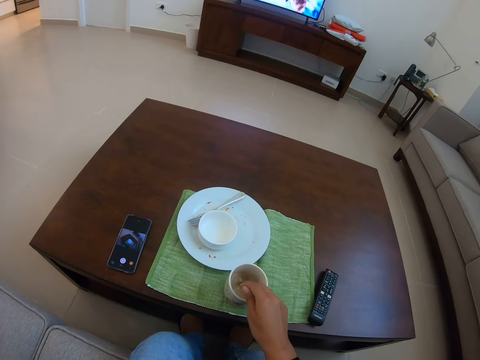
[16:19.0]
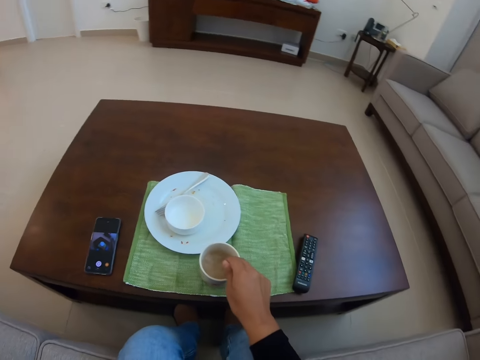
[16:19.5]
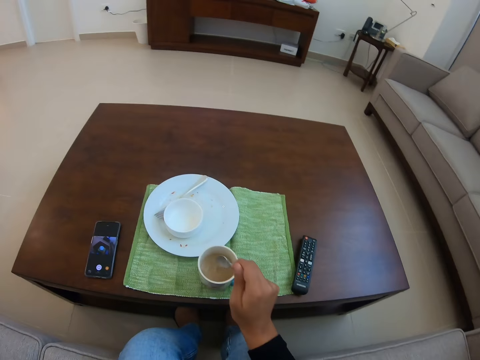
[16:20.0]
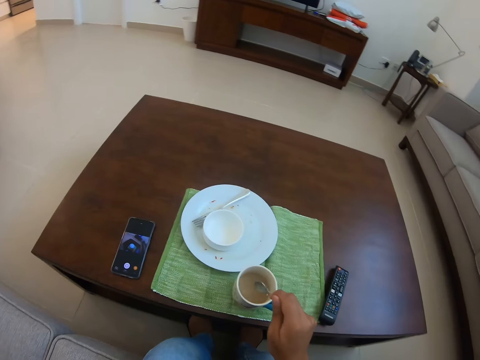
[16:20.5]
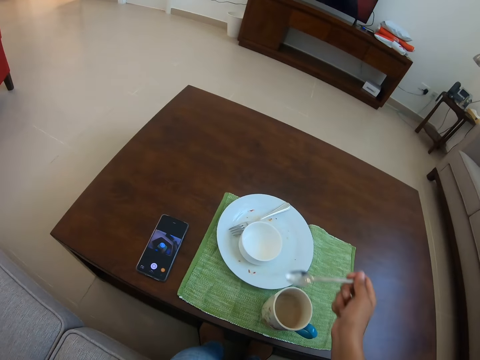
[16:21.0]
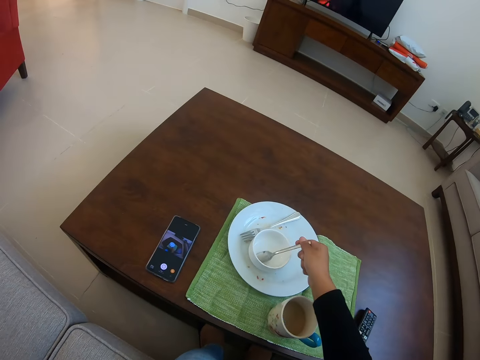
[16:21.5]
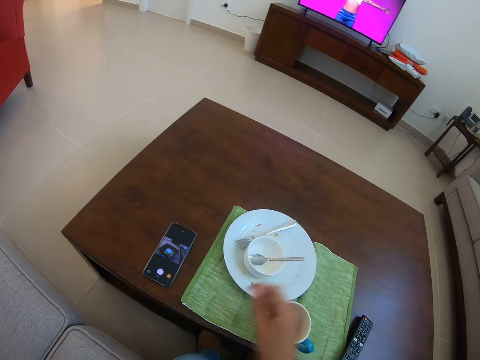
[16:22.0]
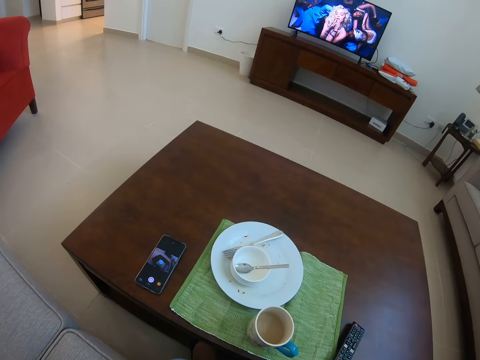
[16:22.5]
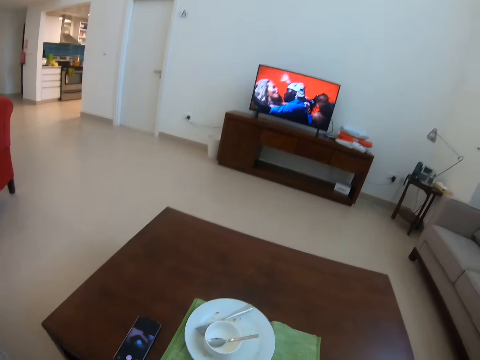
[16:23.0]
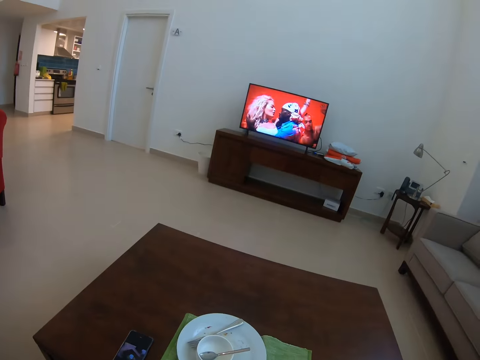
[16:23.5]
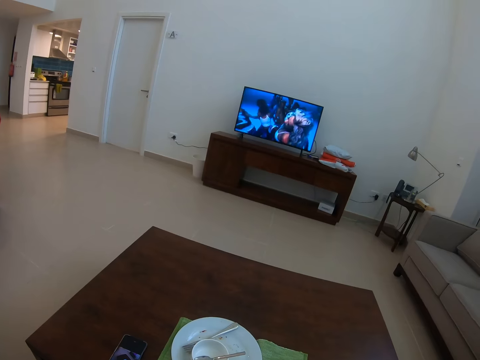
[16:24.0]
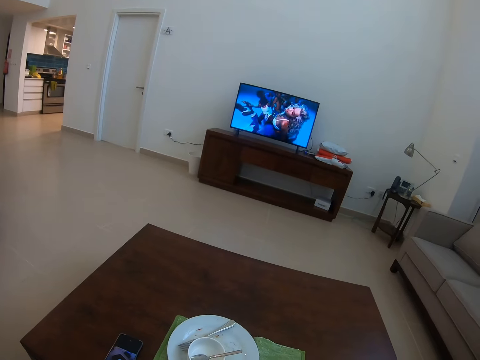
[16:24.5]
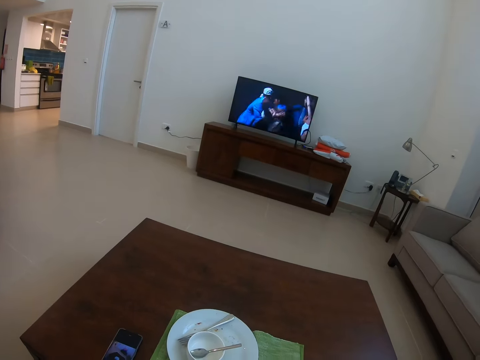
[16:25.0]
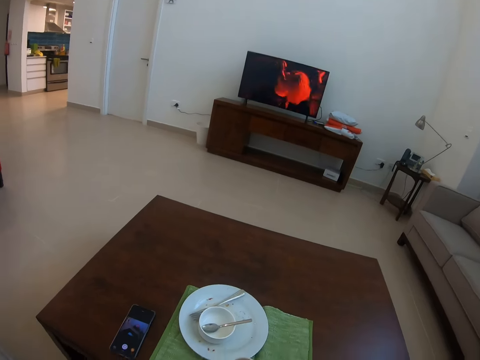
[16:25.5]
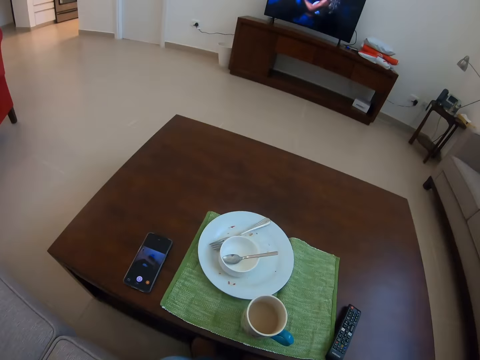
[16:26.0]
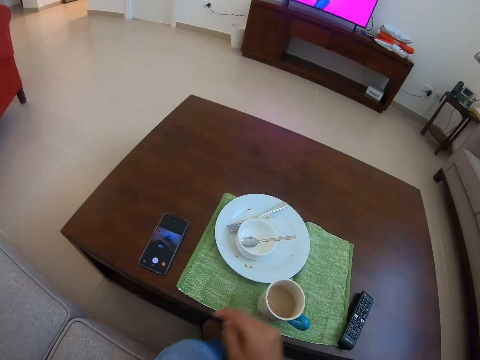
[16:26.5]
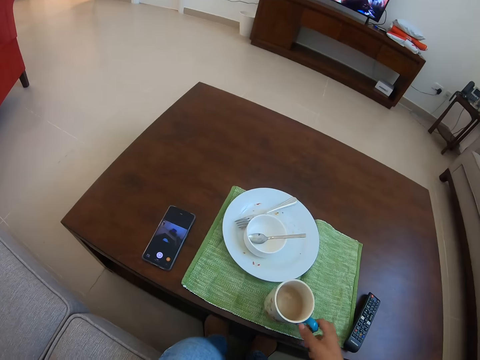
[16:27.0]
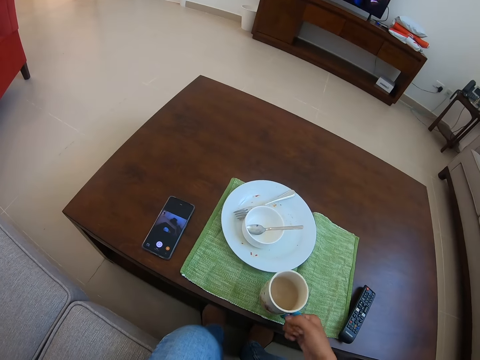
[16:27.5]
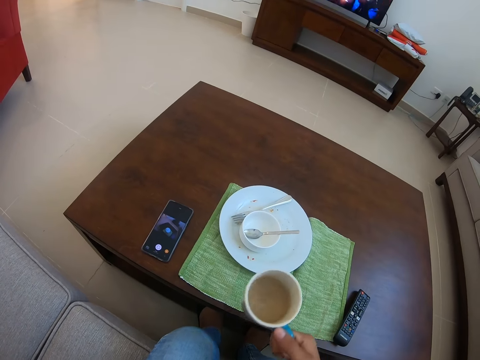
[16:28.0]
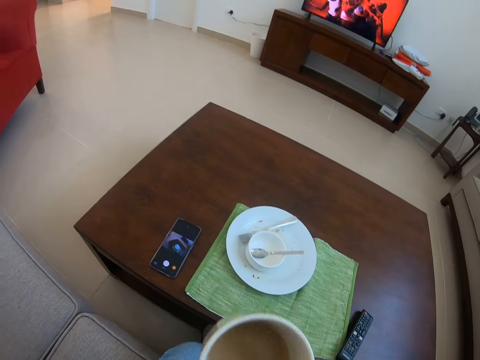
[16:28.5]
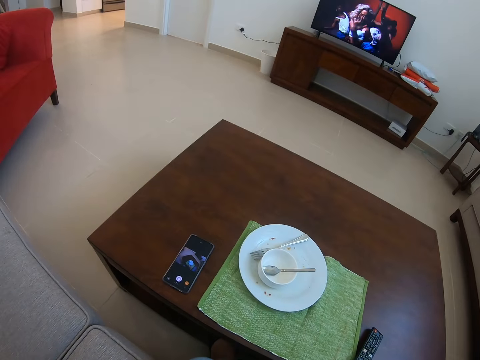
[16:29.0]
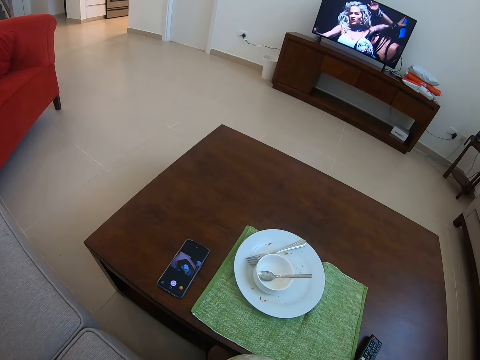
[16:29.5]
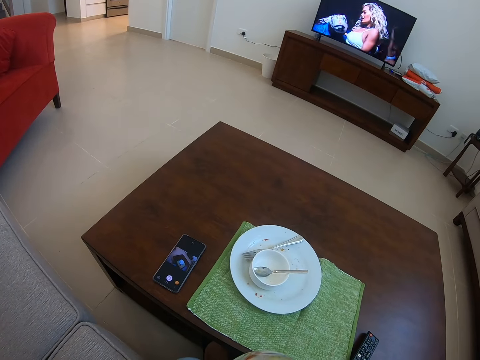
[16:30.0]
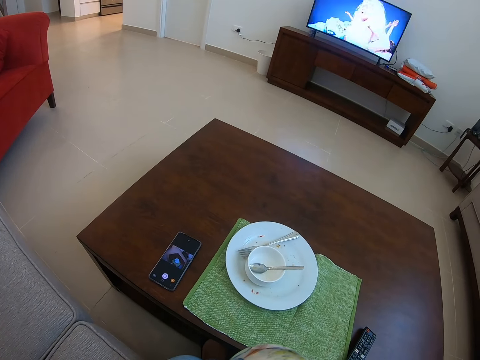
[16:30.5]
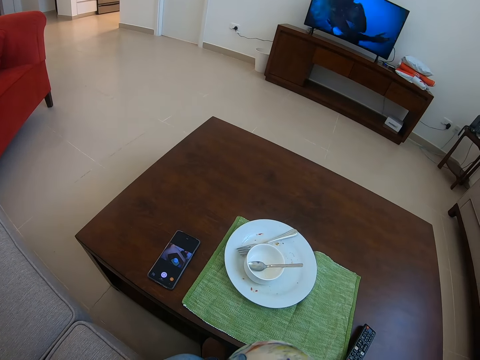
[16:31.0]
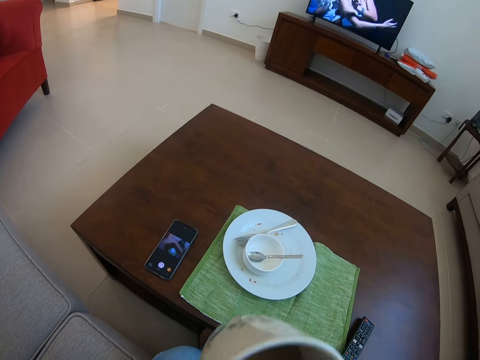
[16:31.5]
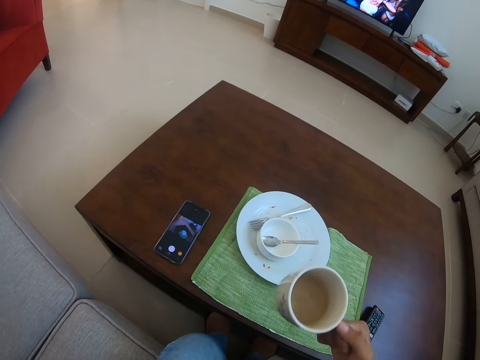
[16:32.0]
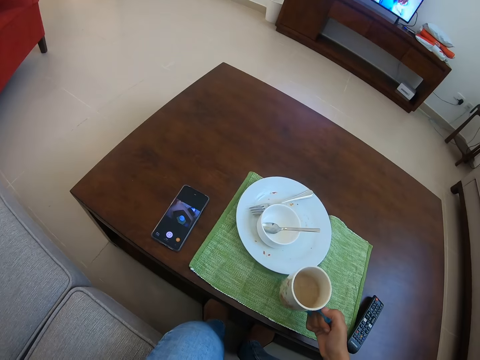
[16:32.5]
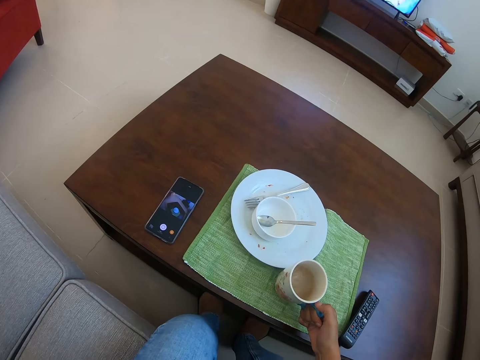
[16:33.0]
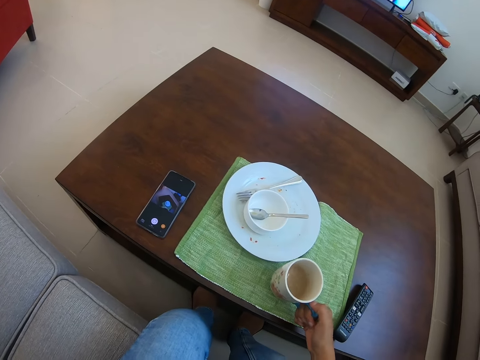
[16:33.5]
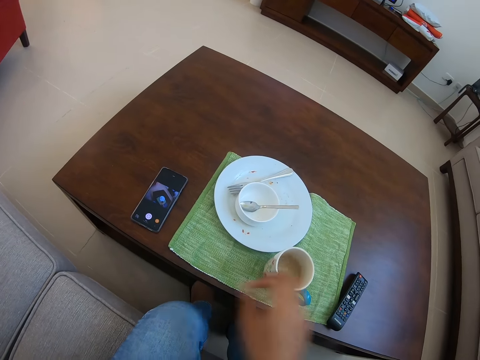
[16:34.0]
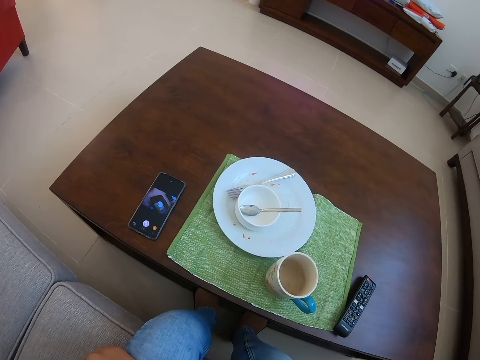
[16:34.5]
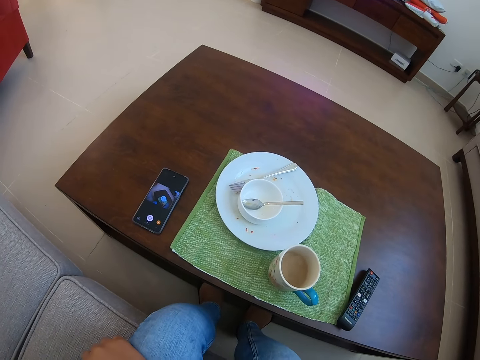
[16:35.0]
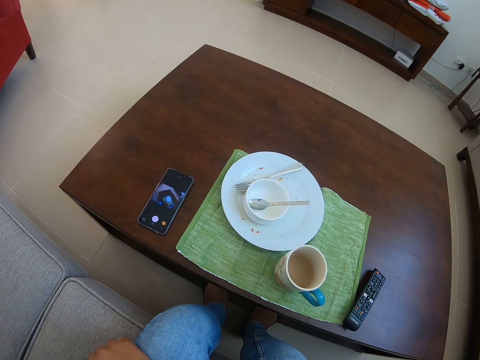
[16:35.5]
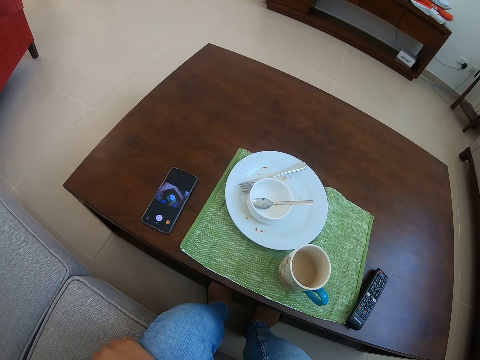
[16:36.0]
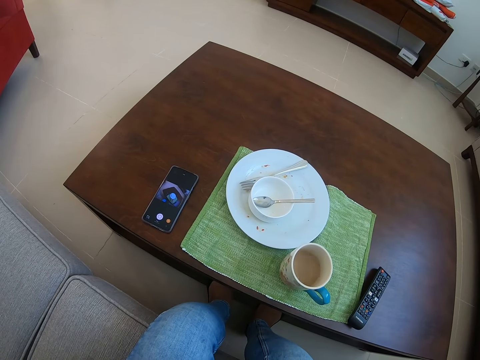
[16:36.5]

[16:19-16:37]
The camera wearer stirs the tea. They put the spoon in the bowl. They watch television. They pick up a cup of tea. They drink the tea. They place the cup of tea on the table.

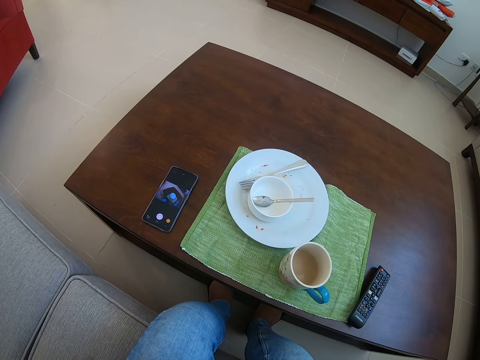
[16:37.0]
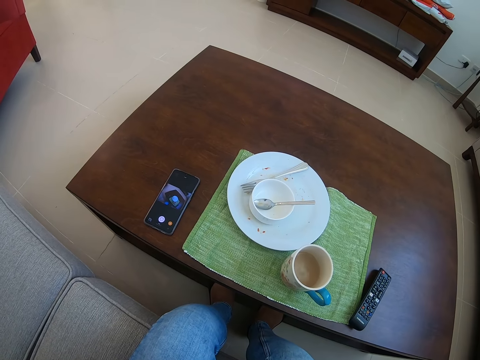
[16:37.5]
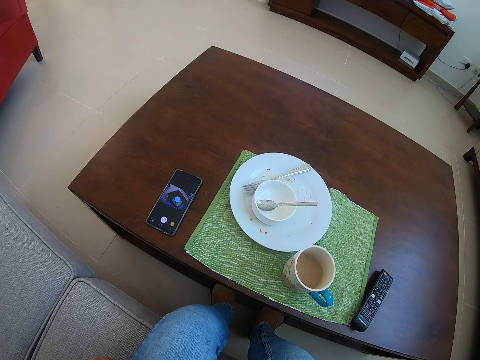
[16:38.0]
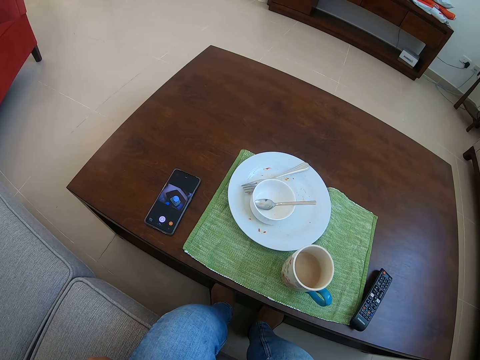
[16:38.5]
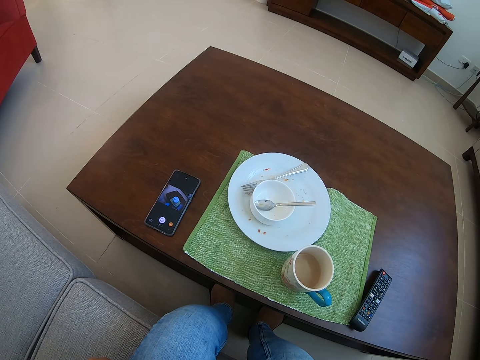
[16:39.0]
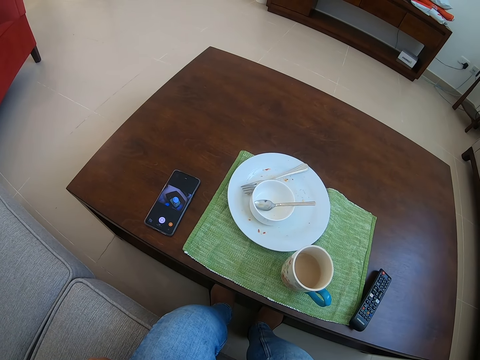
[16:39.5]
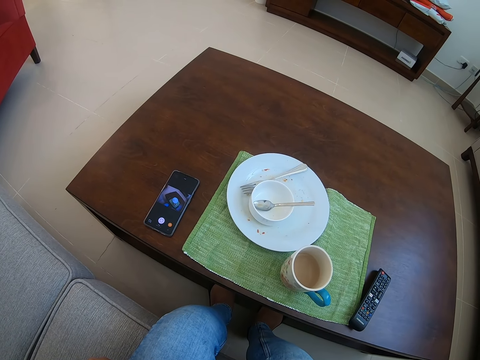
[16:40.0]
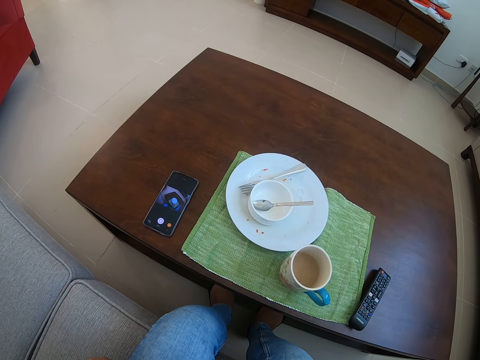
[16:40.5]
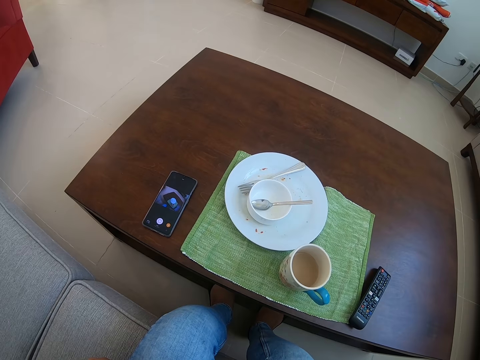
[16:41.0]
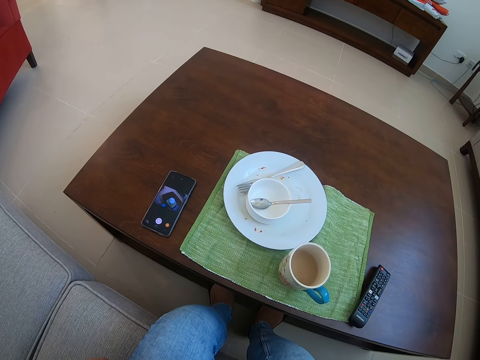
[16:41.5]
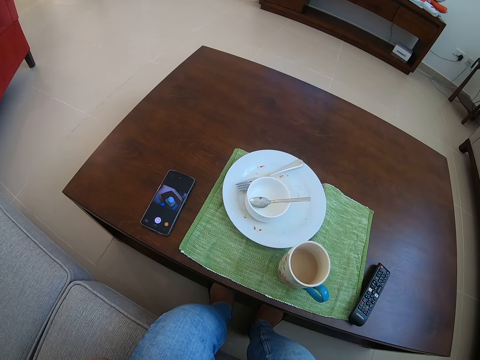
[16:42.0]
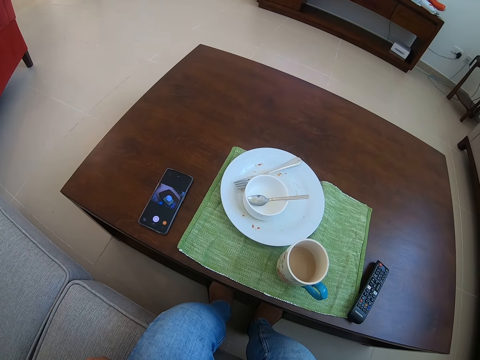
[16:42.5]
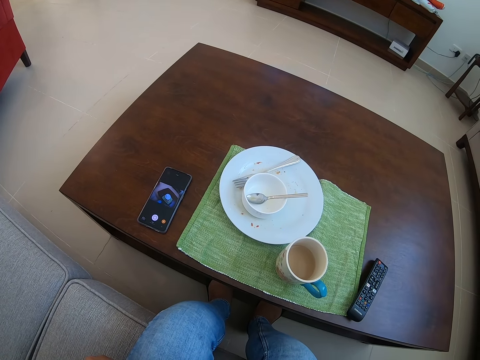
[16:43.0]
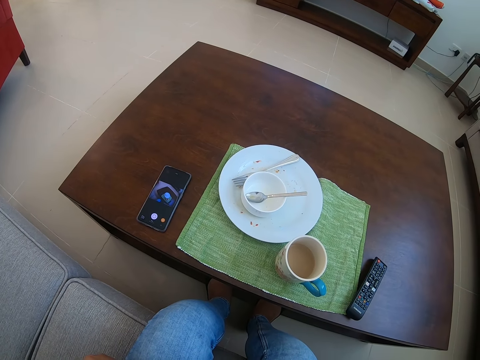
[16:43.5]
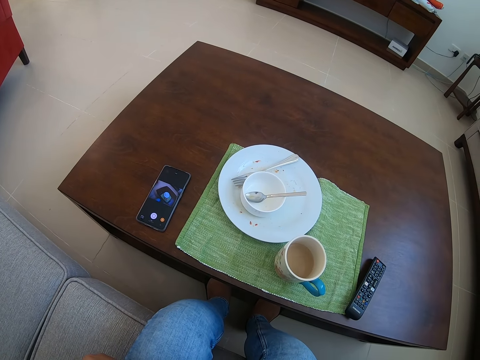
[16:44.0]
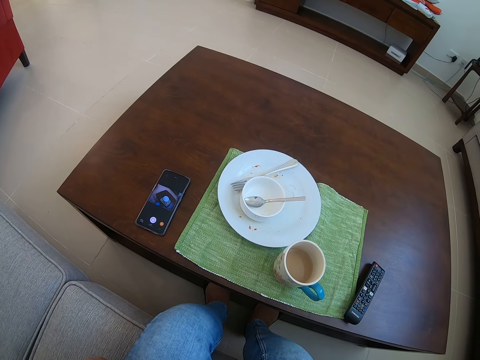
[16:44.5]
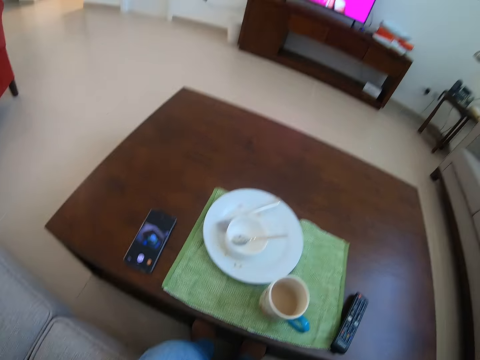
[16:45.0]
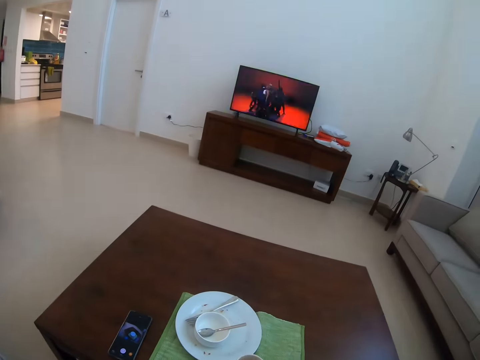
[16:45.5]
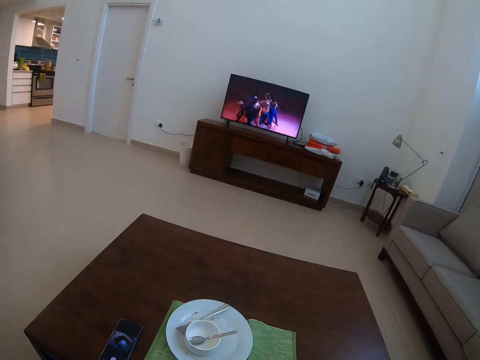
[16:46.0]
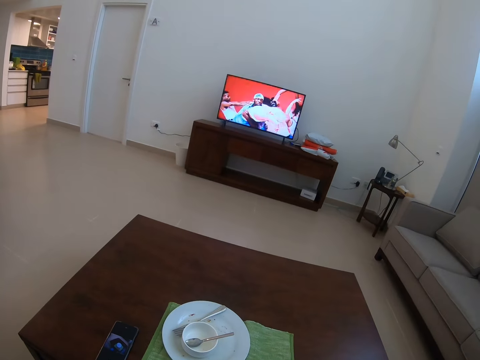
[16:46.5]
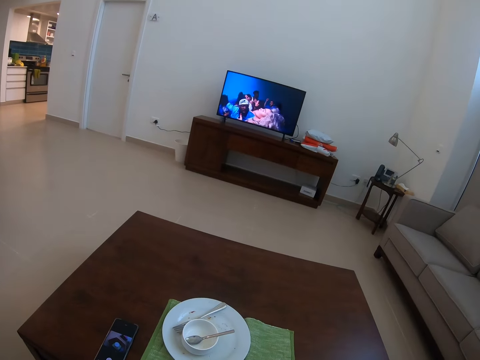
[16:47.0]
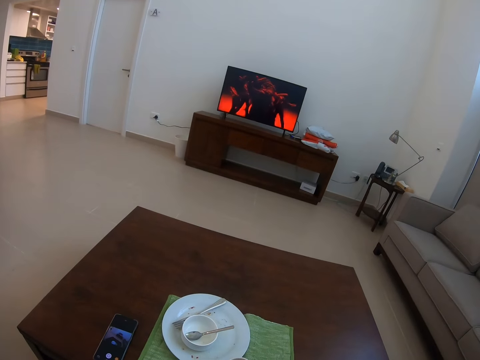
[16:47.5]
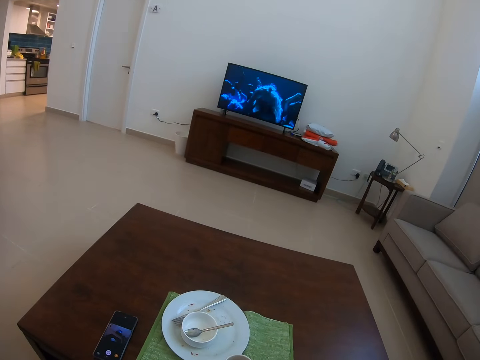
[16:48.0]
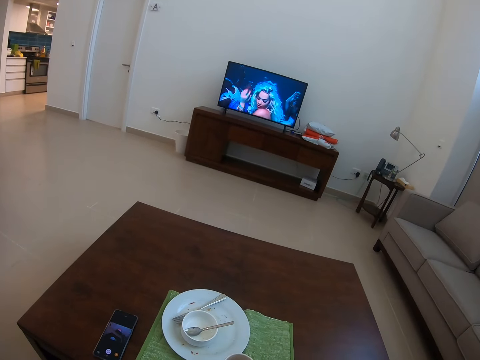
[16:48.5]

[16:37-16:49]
The camera wearer watches the TV.
